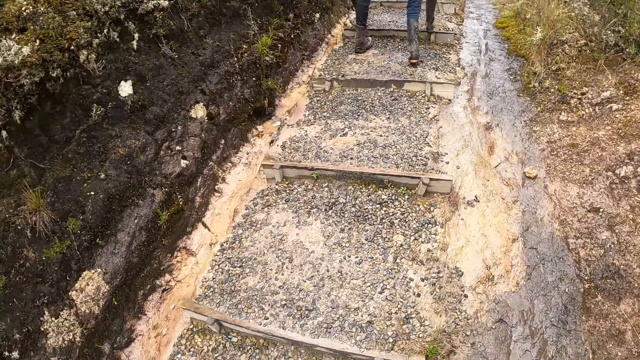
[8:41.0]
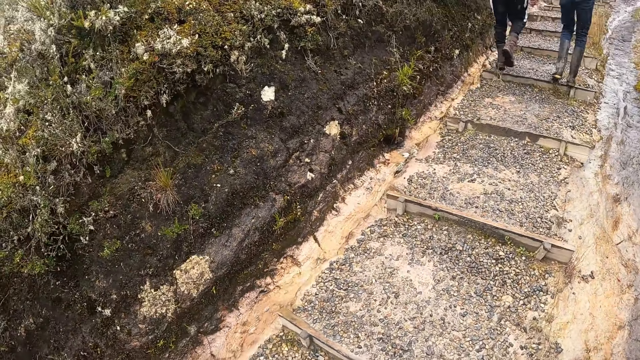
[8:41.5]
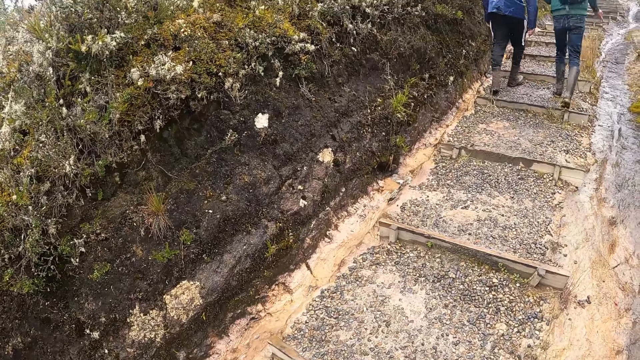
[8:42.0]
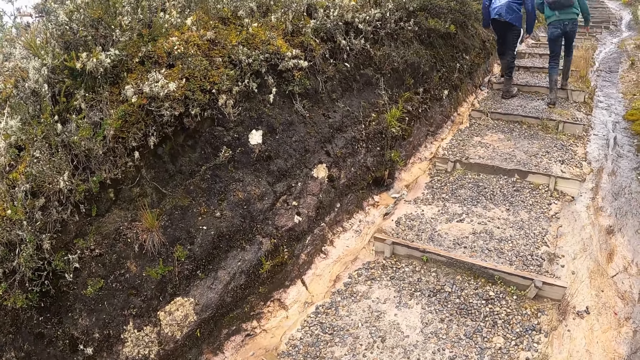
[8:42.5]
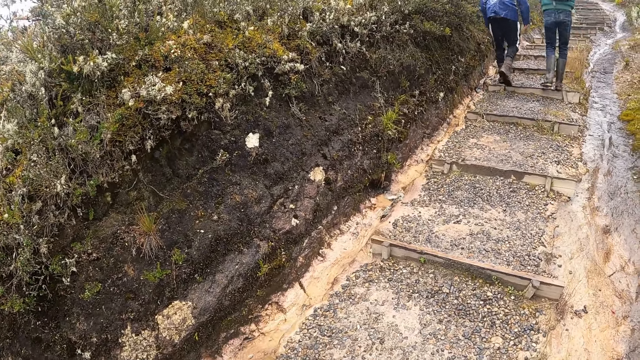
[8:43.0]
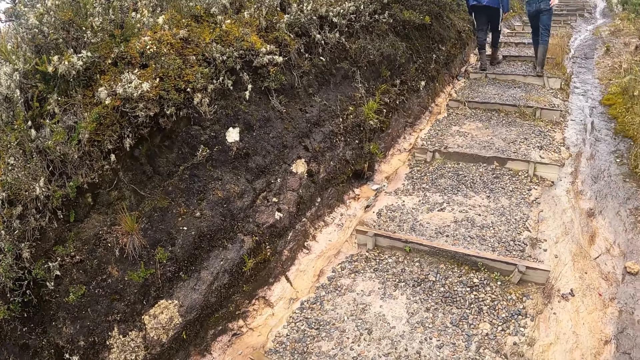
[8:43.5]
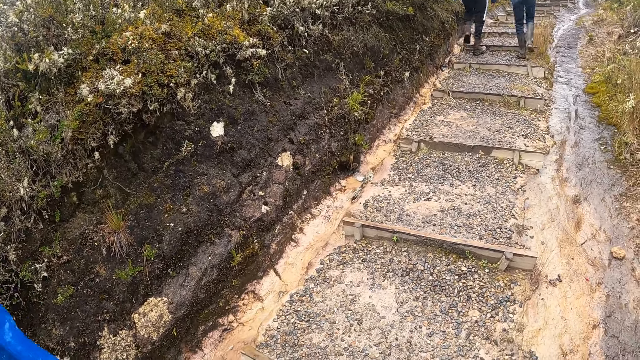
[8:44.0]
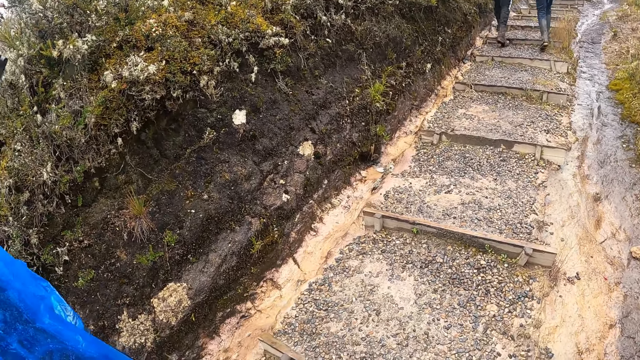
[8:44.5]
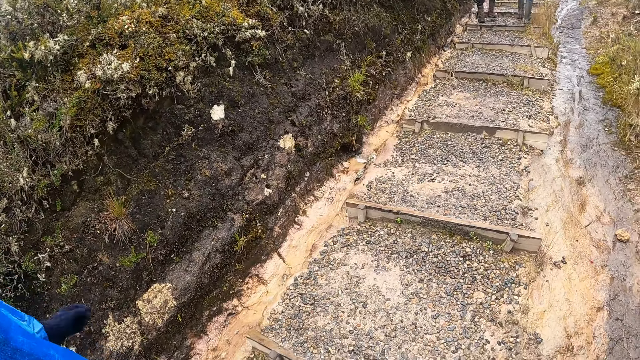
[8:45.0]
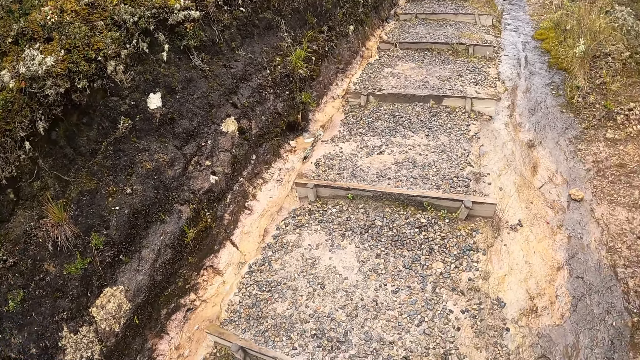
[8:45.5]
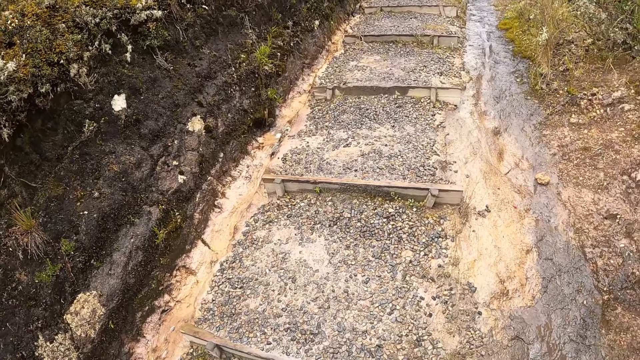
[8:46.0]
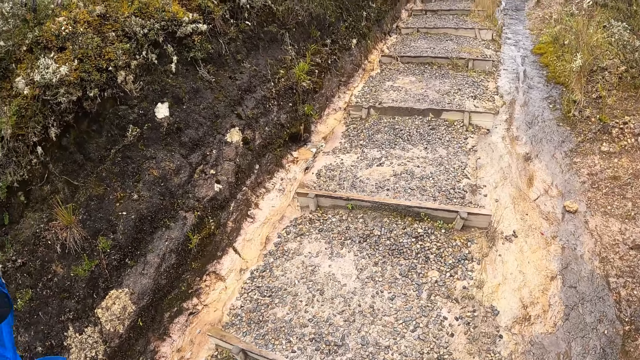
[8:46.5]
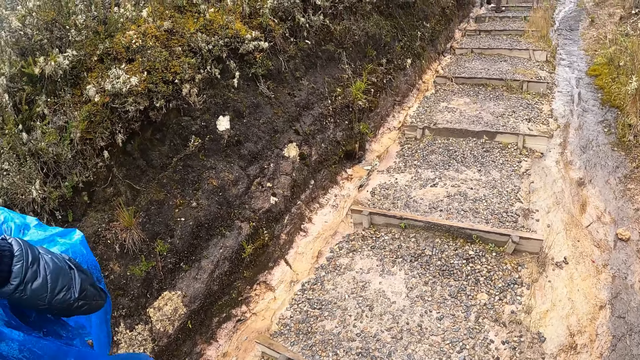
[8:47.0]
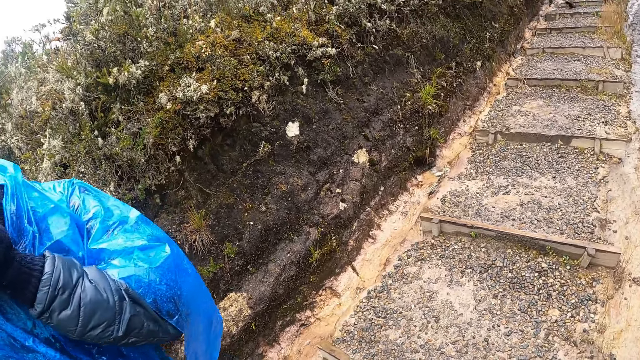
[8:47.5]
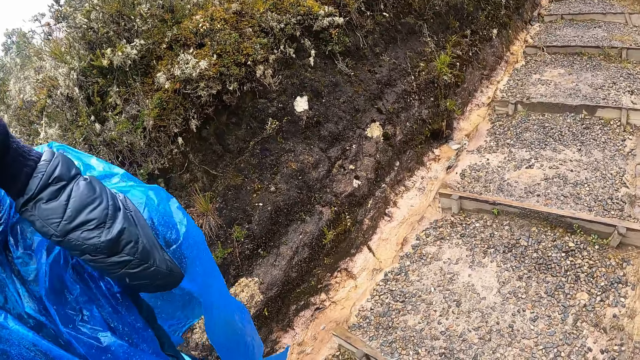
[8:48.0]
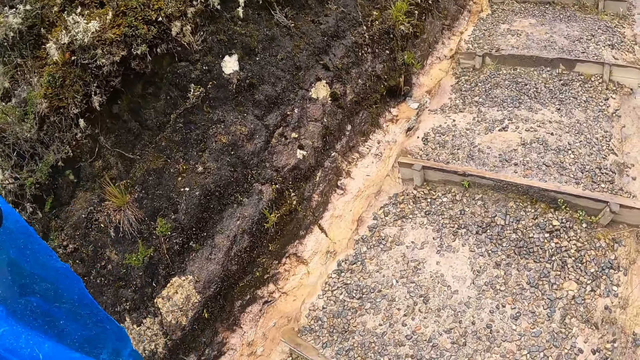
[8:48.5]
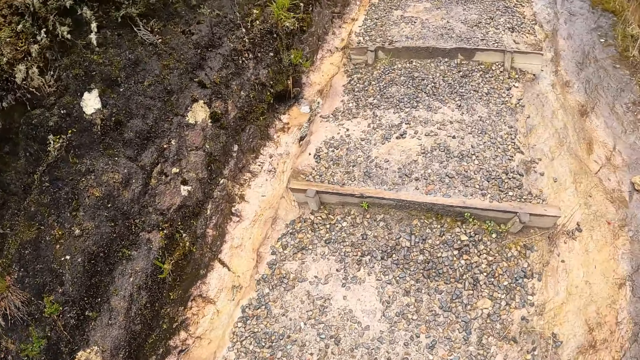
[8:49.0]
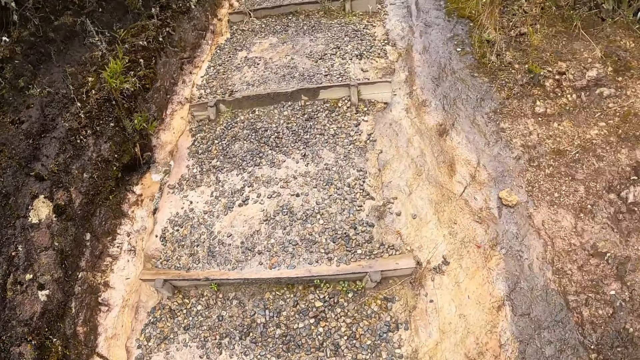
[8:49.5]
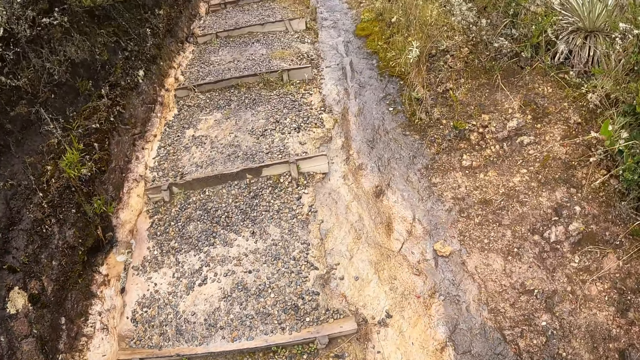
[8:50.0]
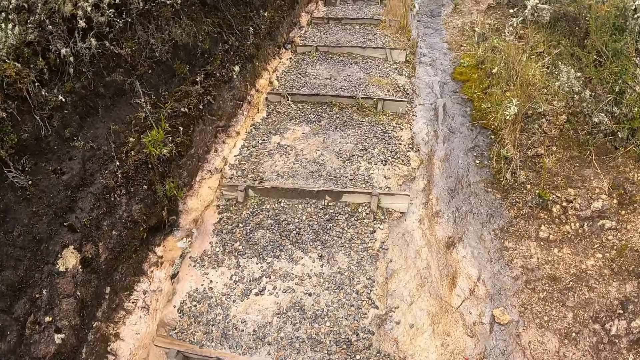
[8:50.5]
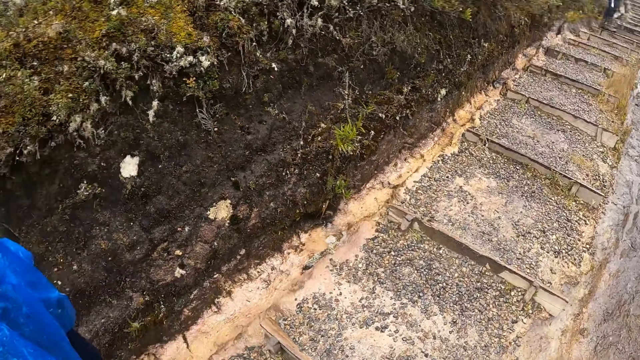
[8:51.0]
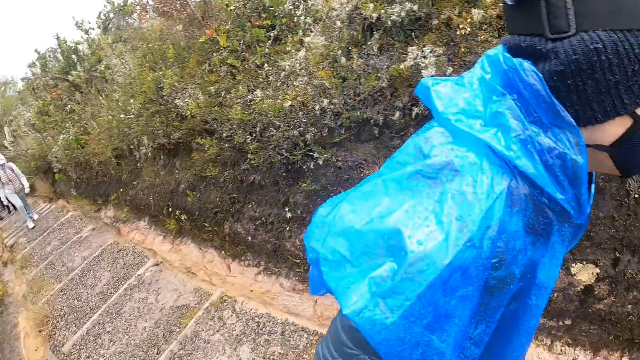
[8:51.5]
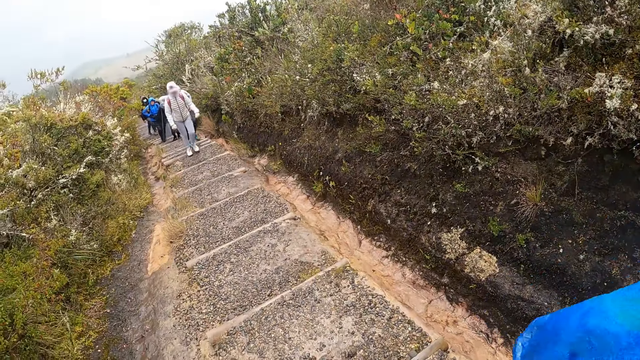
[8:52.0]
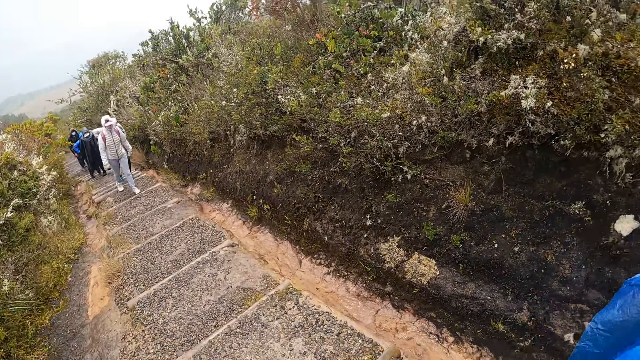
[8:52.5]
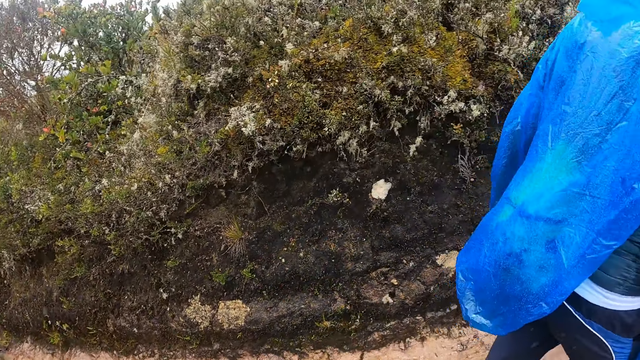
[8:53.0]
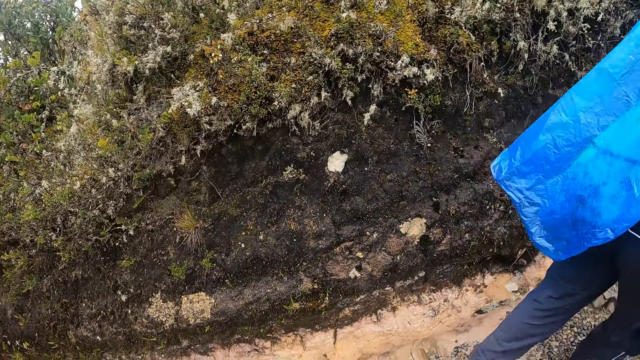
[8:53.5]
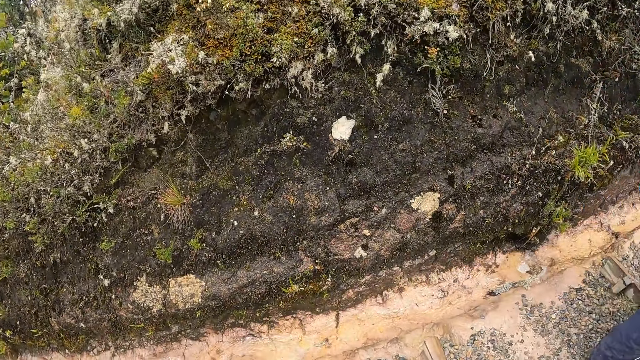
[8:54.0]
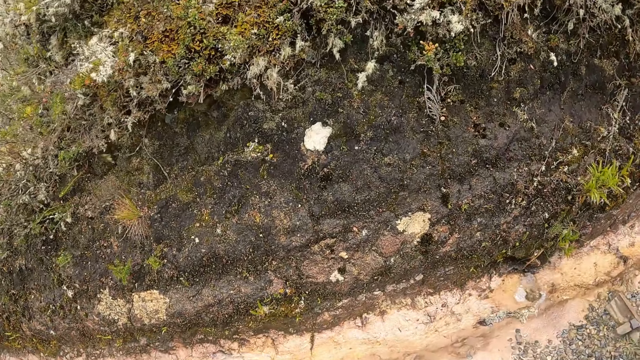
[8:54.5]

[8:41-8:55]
The camera wearer stands on the path. They walk on the path.

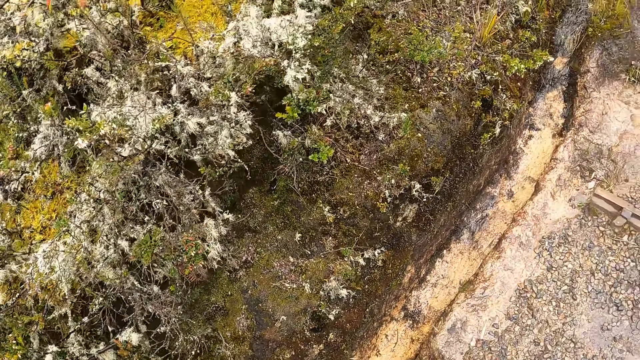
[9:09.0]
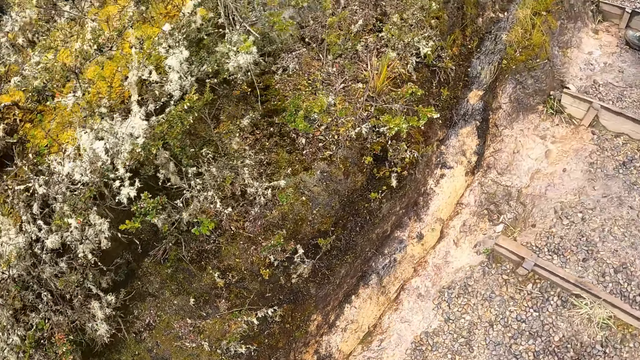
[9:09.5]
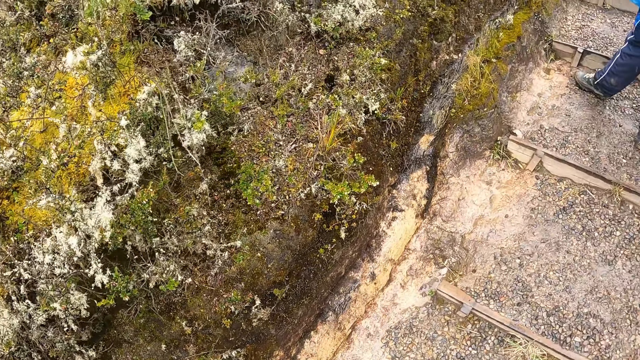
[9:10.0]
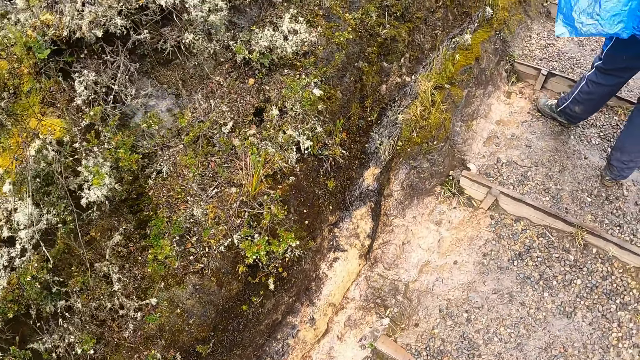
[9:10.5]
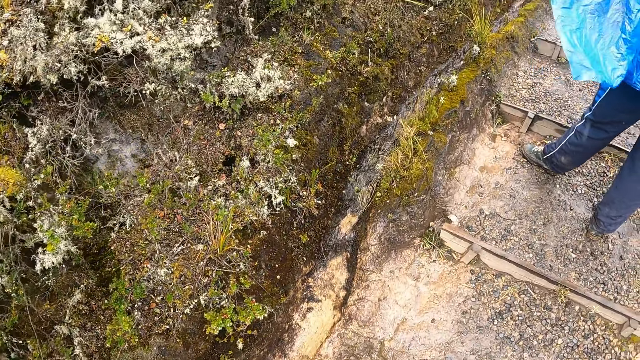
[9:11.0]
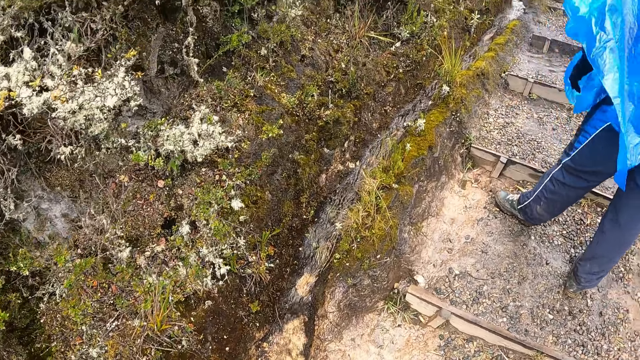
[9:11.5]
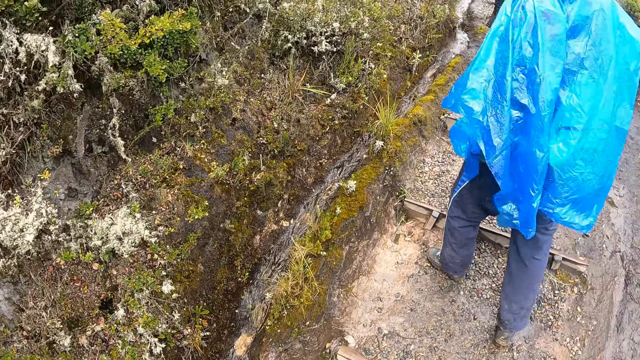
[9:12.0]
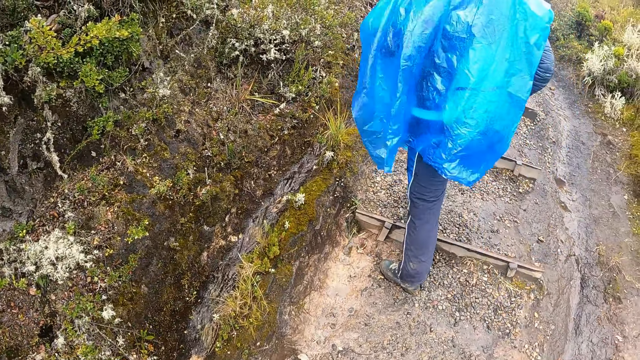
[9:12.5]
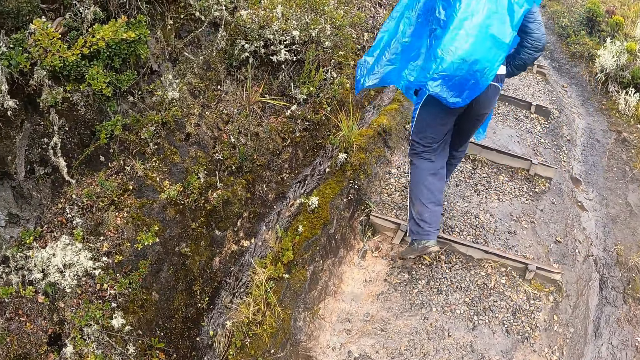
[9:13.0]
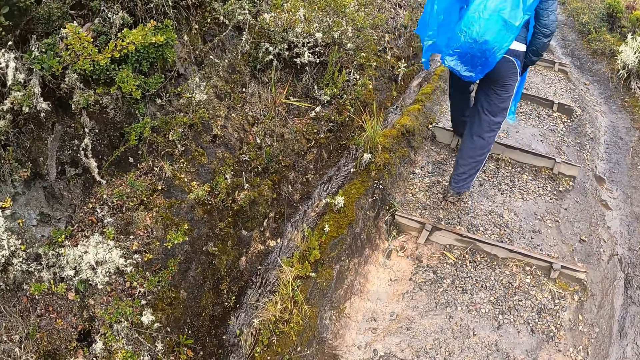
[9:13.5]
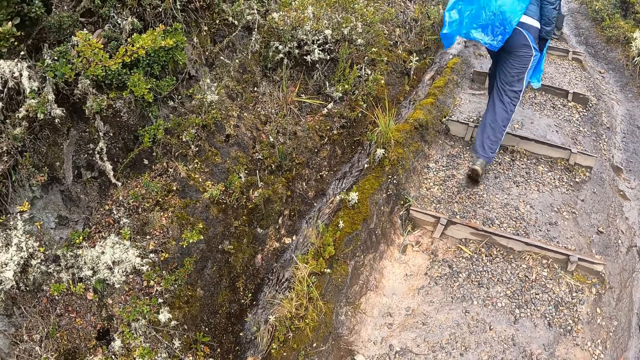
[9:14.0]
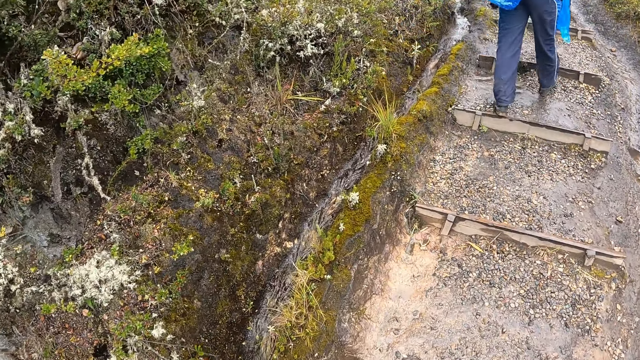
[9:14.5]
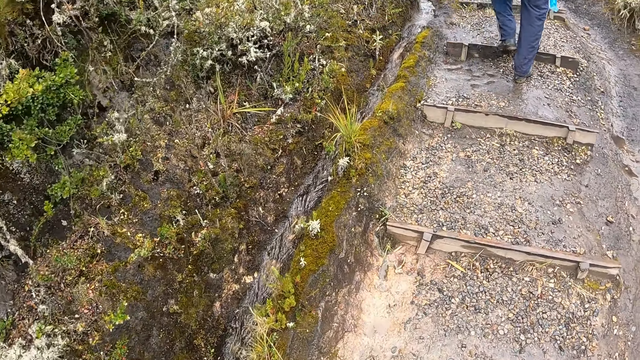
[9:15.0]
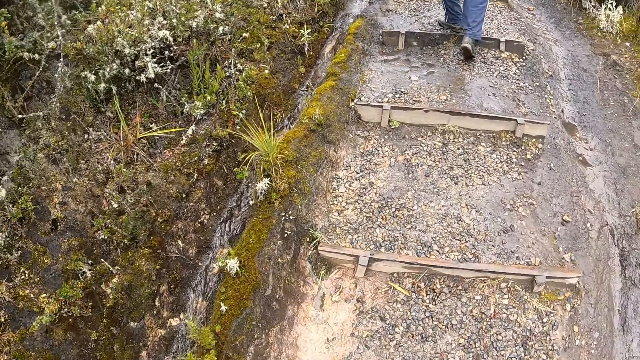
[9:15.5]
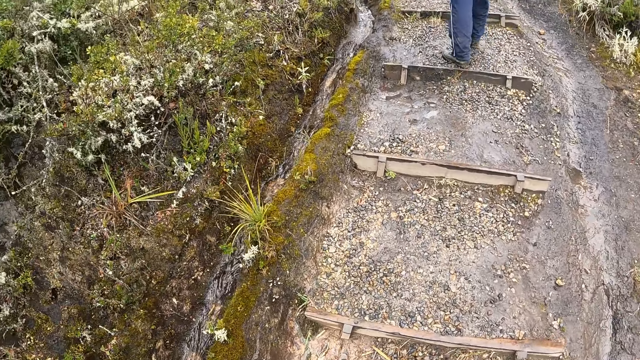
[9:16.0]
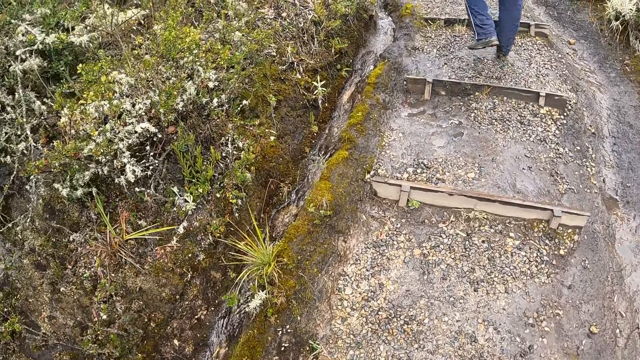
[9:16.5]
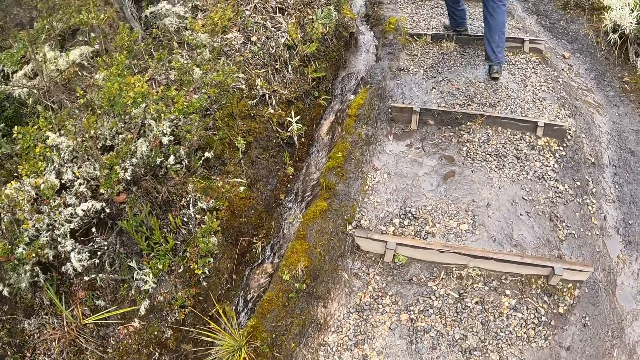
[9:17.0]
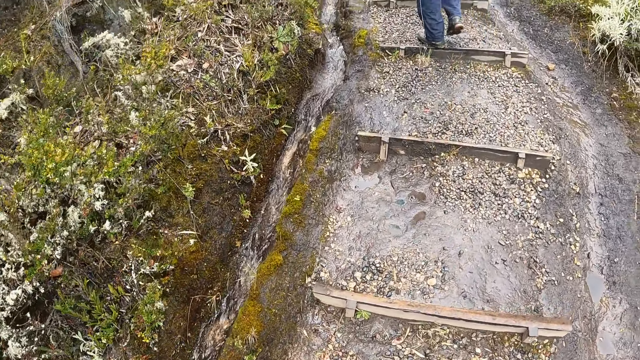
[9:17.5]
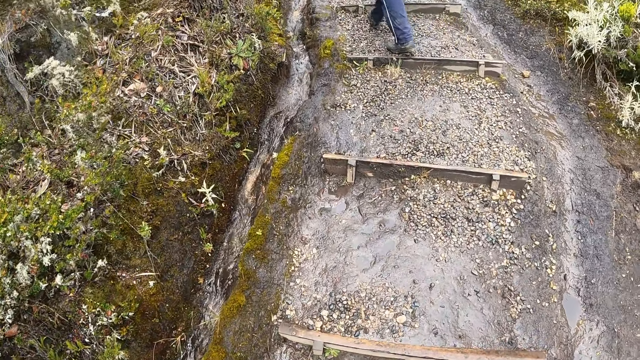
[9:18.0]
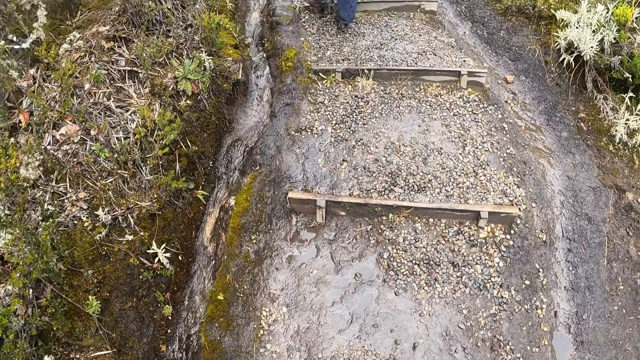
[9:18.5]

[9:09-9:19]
A man stands on the path. The man walks on the path. The camera wearer walks on the path.
